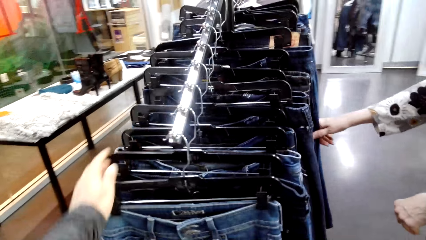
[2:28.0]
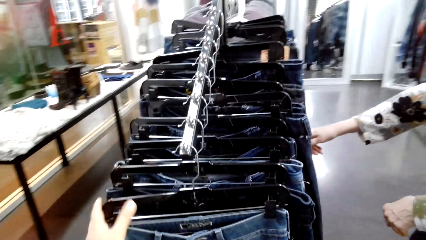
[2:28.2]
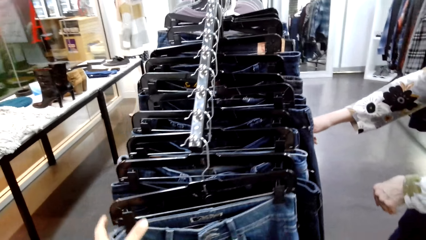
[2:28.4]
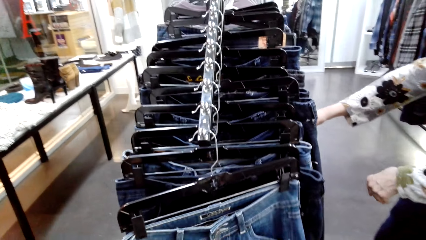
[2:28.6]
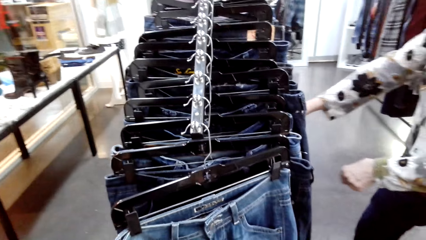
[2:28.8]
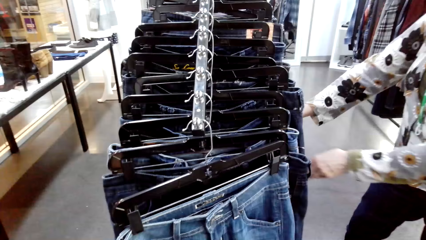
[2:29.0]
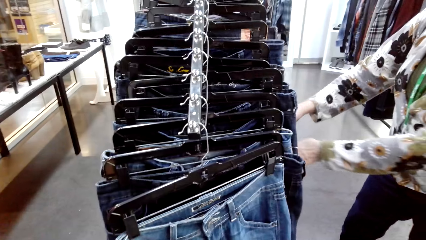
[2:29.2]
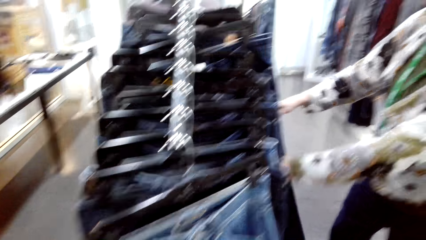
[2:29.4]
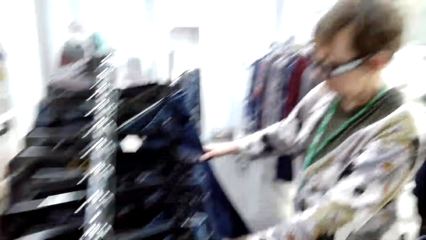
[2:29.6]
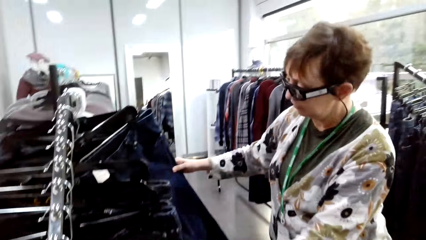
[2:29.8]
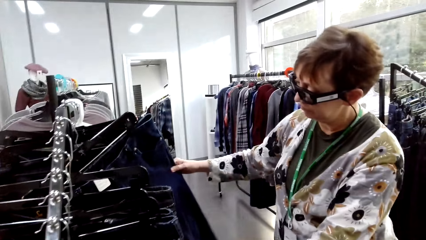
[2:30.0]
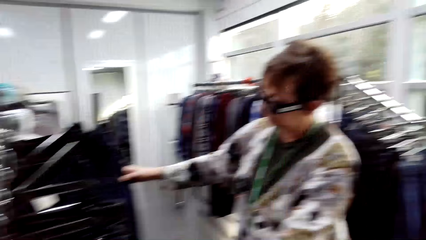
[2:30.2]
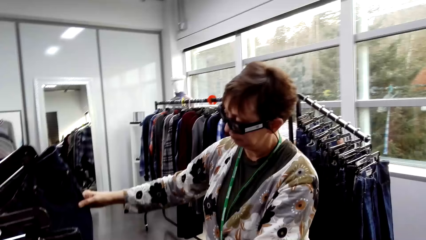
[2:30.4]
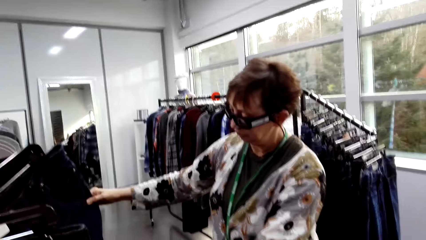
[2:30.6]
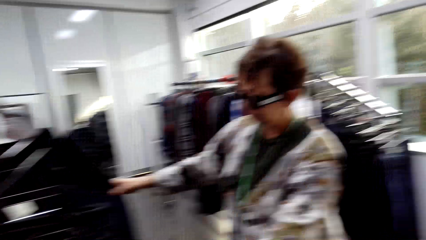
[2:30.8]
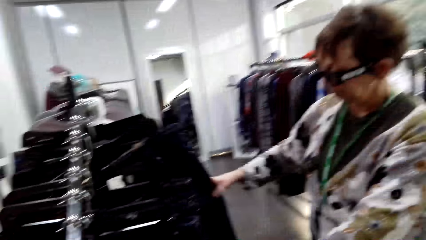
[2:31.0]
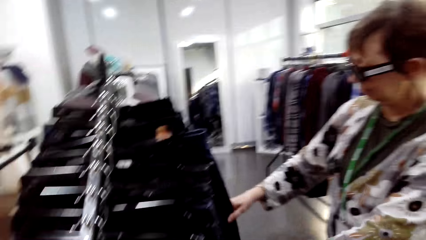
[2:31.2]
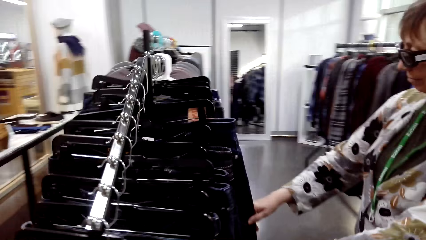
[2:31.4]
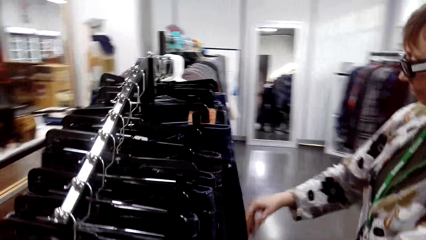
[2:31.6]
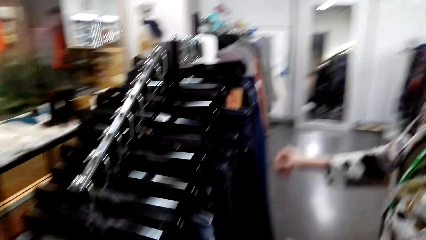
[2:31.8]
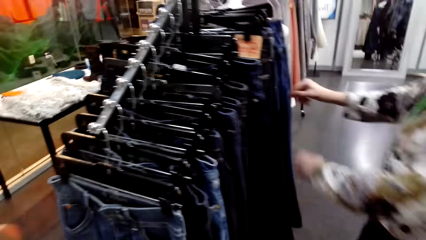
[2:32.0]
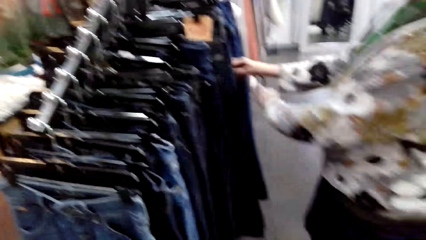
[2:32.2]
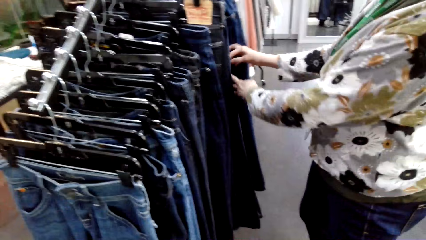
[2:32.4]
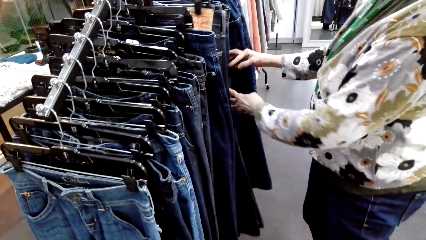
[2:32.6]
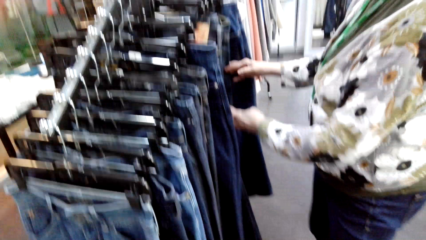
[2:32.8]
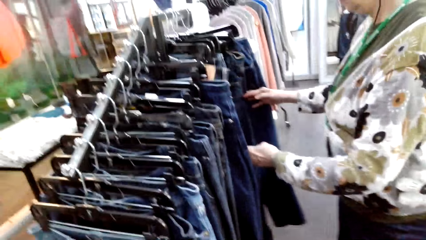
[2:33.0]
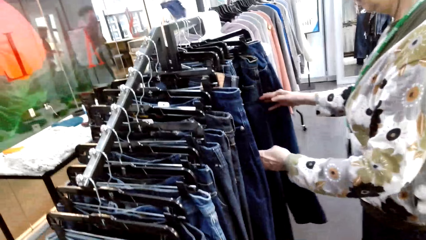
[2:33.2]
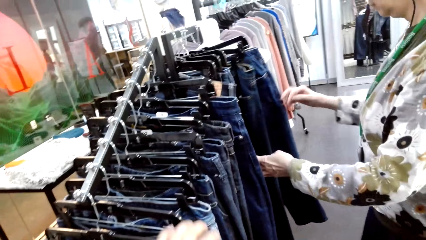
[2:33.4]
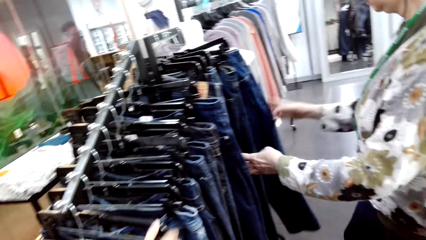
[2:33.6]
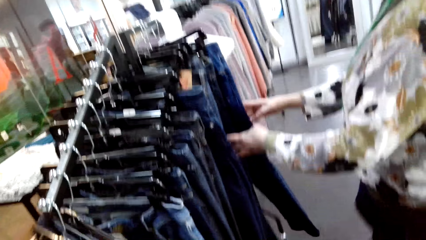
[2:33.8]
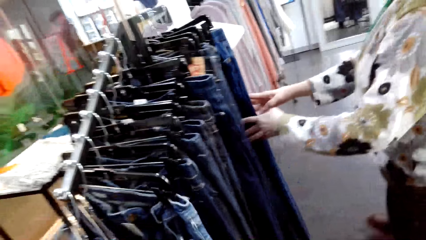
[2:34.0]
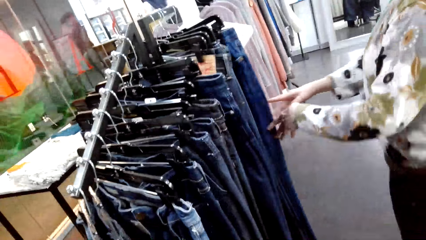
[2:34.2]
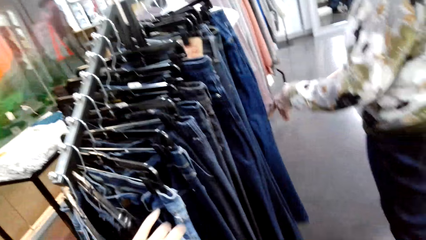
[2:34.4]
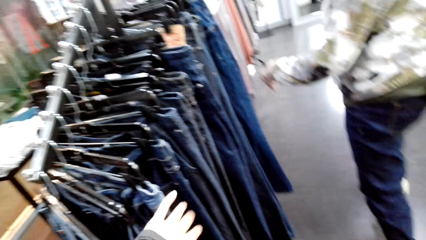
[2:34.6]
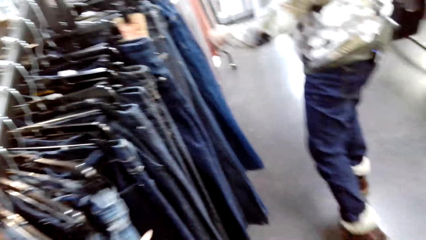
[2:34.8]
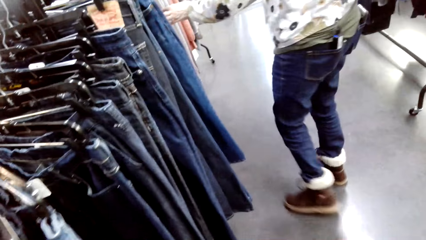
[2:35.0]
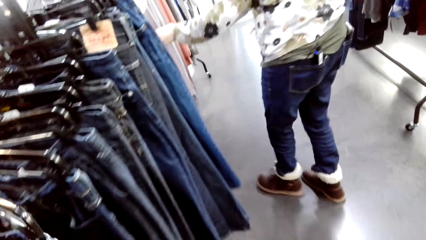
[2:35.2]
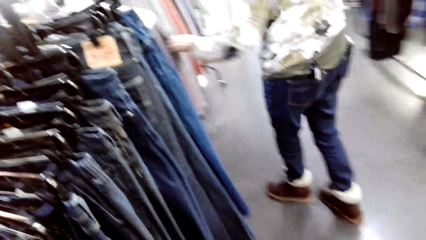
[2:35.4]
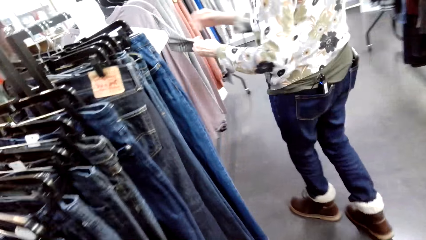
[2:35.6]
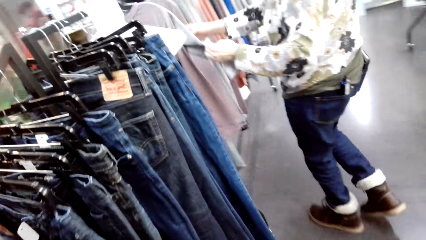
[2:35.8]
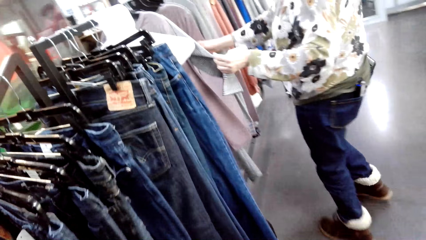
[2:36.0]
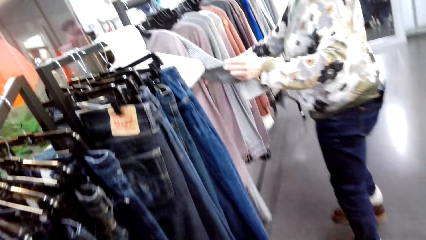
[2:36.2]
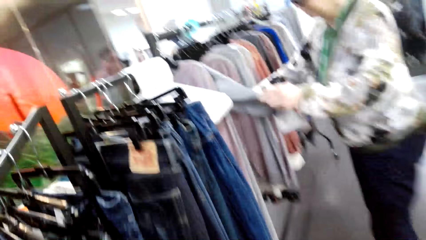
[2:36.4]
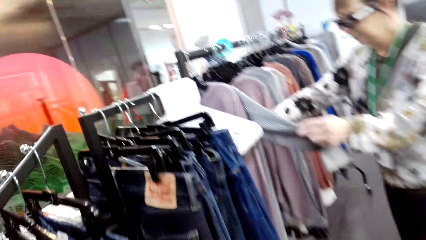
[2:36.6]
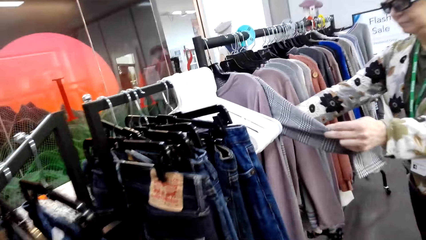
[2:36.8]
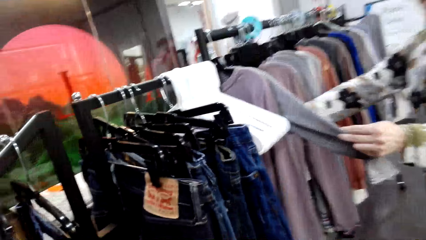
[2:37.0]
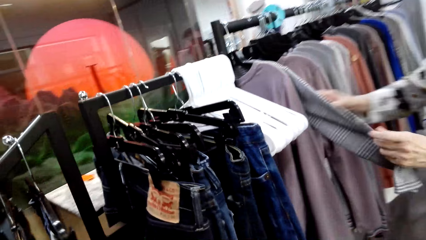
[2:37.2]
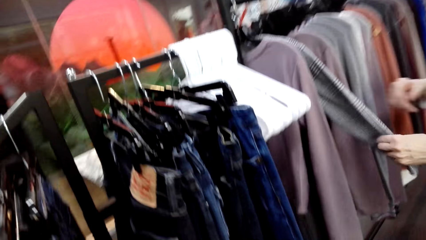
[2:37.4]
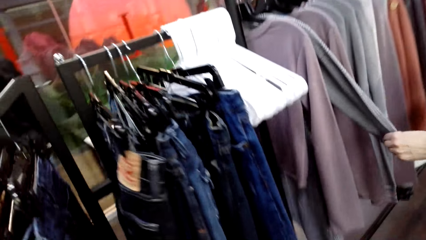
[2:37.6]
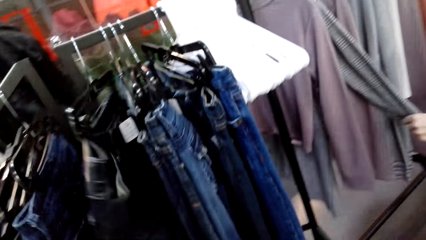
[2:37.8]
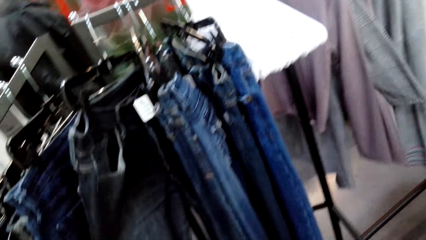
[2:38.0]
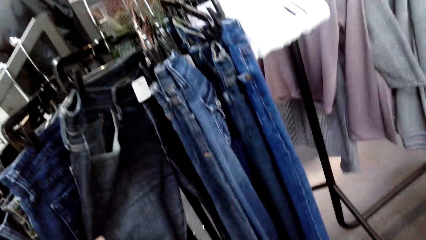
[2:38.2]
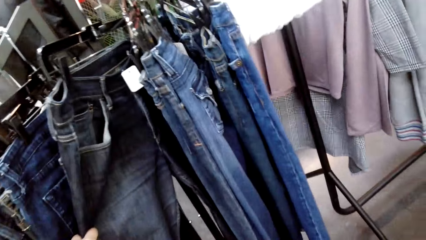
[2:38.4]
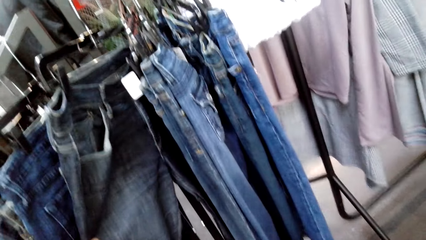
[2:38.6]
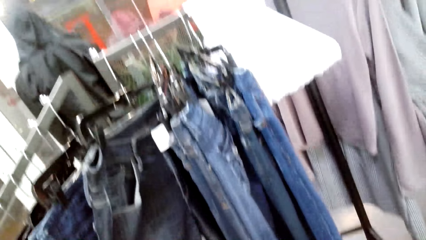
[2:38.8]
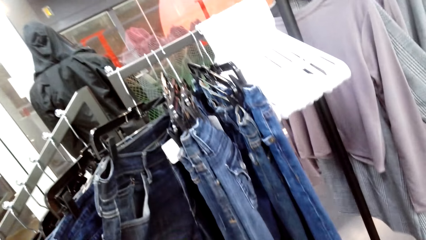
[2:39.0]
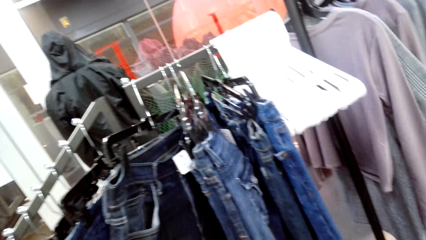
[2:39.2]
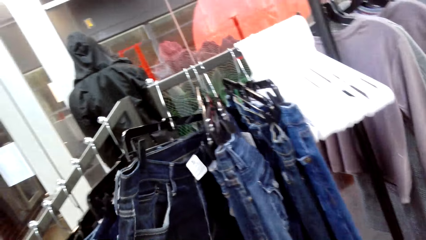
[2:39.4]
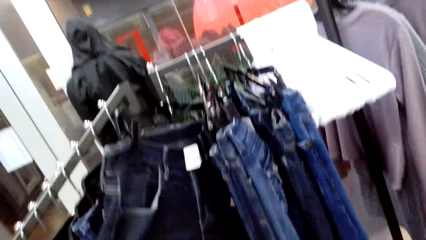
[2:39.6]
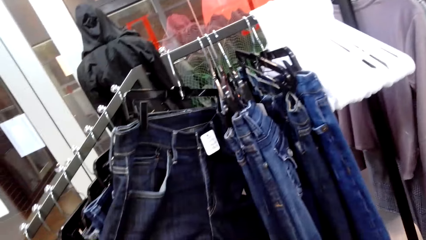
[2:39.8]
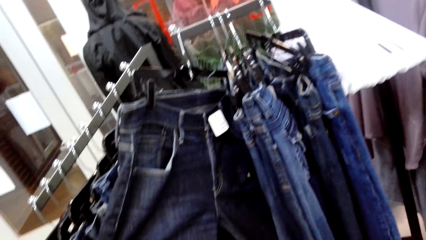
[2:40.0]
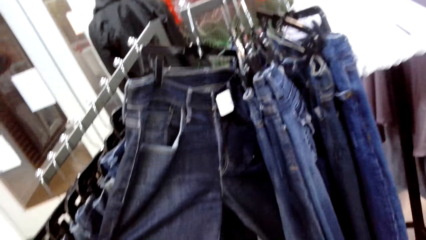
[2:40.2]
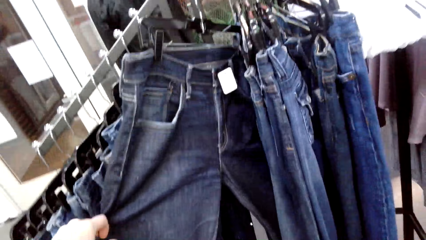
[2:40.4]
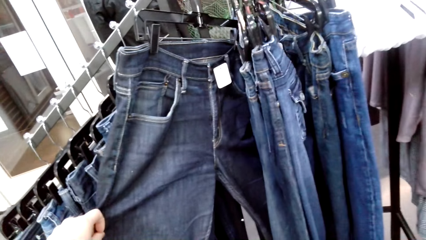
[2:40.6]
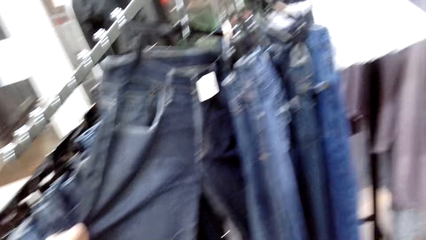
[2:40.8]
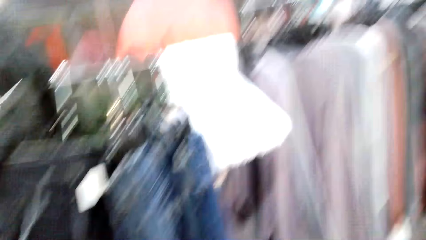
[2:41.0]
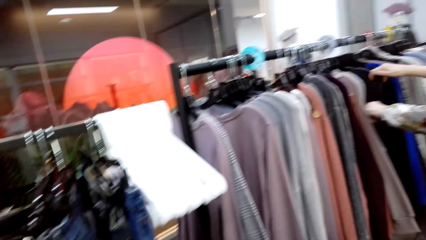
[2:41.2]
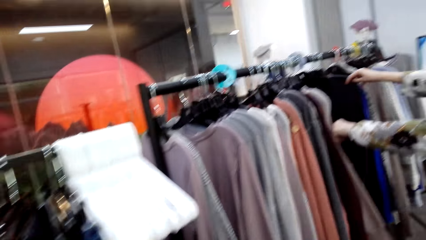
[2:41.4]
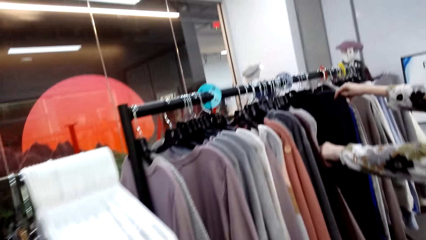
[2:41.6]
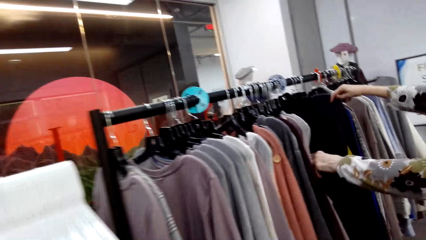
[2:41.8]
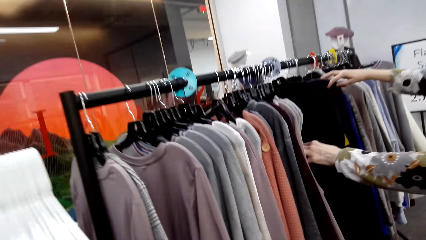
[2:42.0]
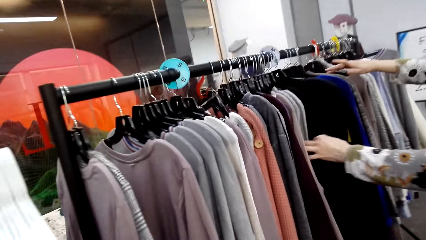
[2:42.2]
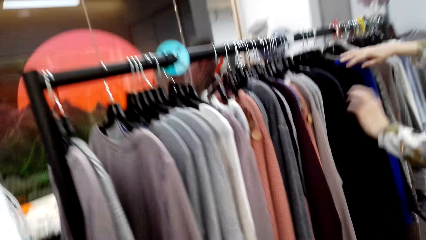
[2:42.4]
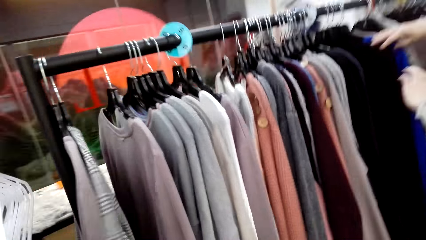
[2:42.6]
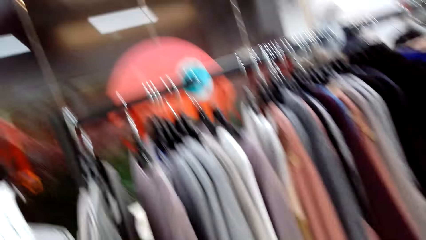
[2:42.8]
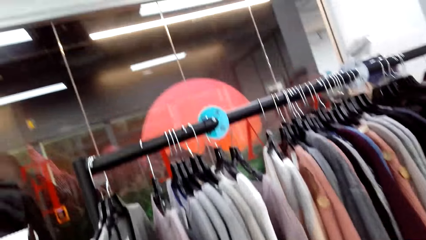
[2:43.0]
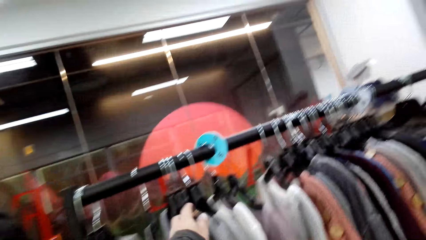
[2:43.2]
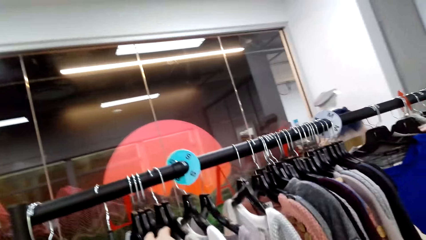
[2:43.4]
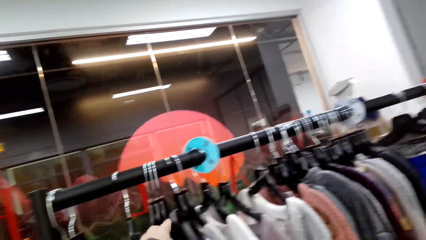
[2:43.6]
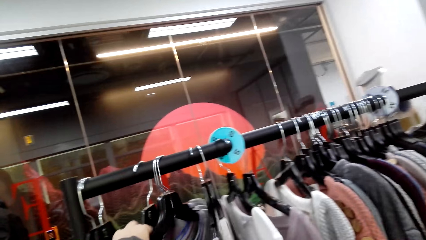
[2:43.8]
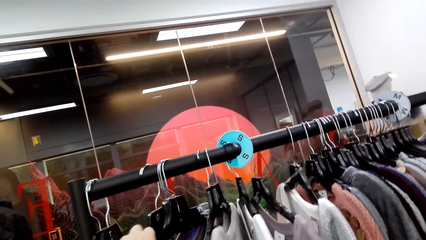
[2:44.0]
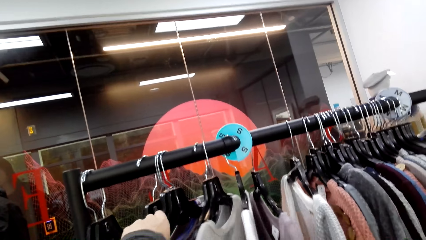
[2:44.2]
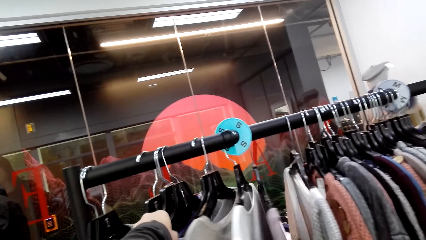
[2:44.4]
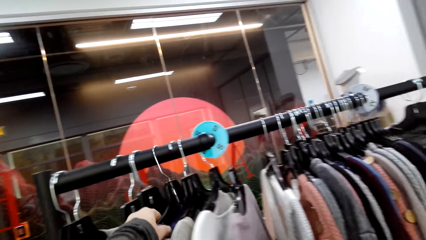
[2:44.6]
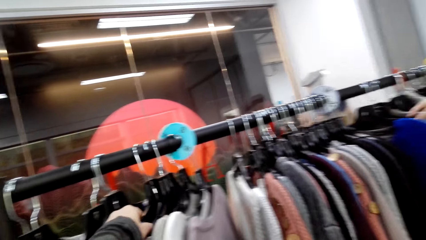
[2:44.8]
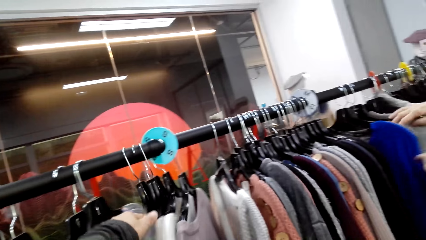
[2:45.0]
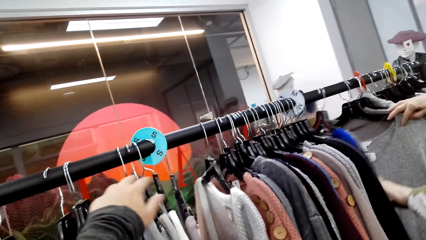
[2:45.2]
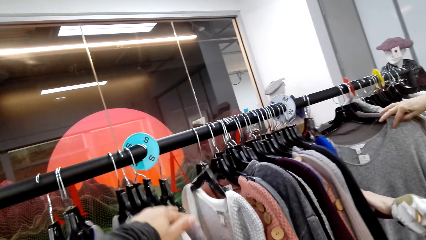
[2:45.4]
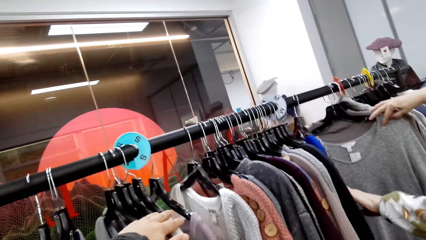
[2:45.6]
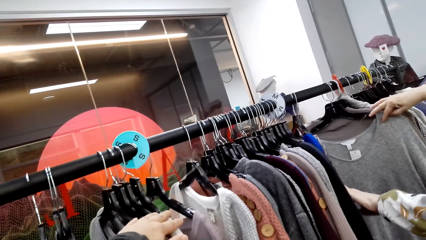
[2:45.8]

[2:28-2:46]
The camera wearer hangs apparel on a display stand and touches the pant. A lady holds apparel and touches apparel. The camera wearer touches the pant. They touch the pant again. They move around and hold a trouser. The lady touches apparel. The camera wearer moves around, holds apparel, and looks at clothes on the rack.
